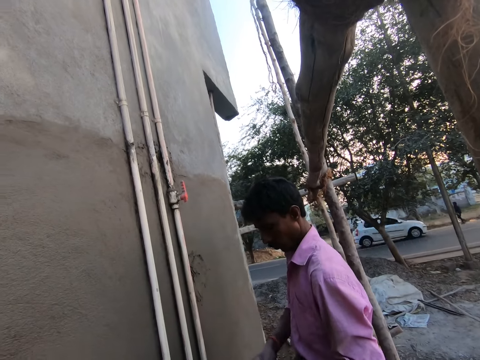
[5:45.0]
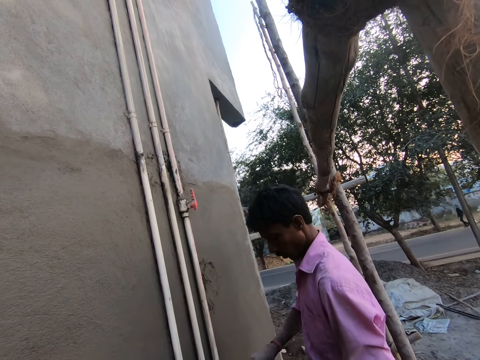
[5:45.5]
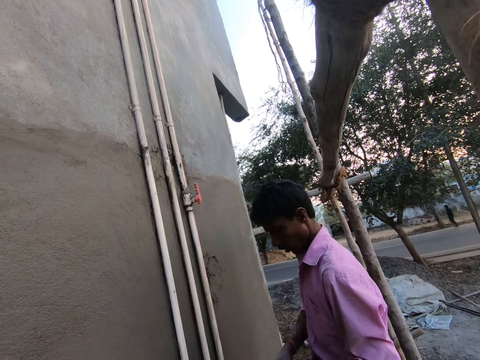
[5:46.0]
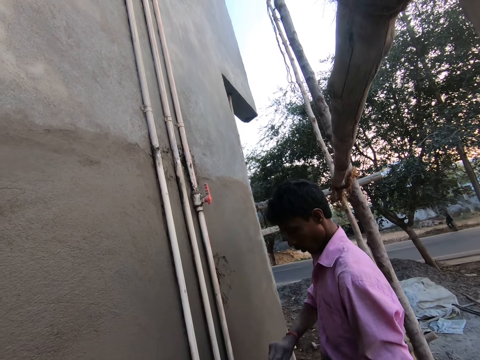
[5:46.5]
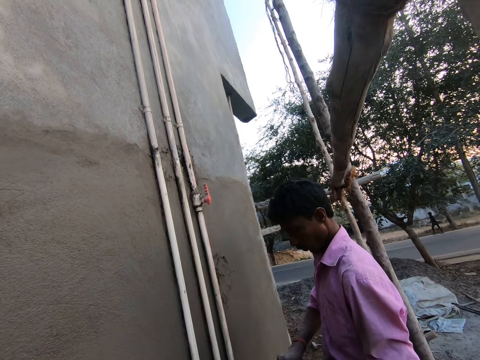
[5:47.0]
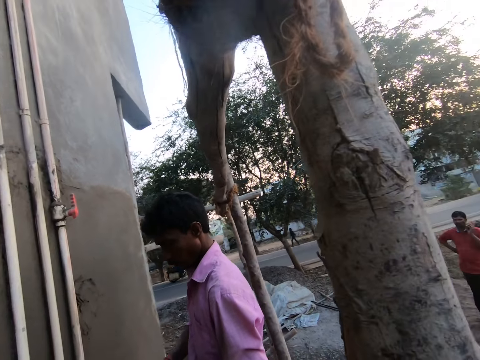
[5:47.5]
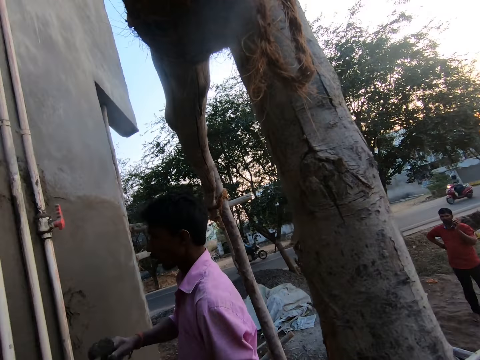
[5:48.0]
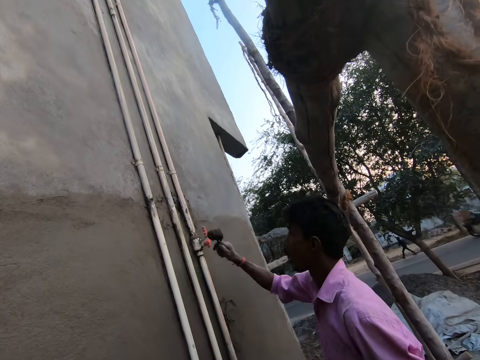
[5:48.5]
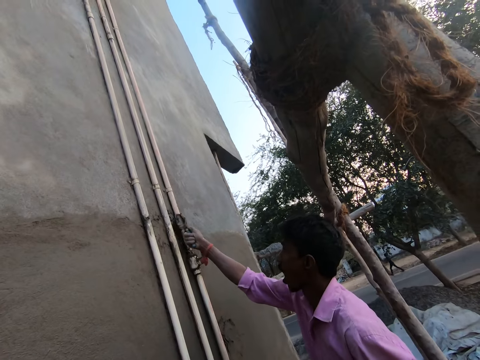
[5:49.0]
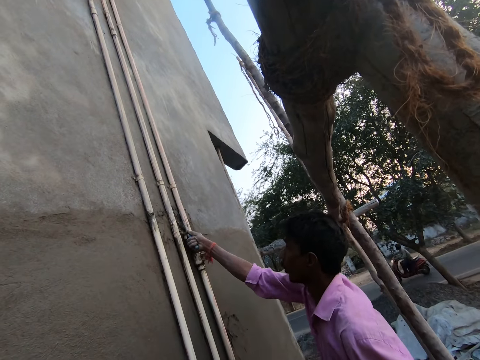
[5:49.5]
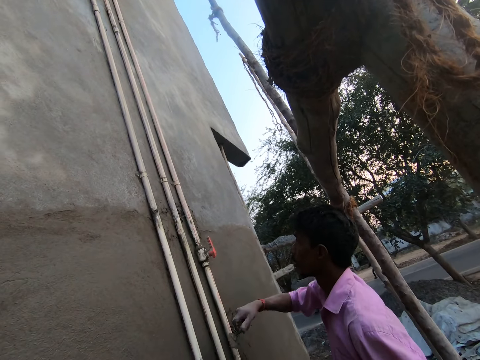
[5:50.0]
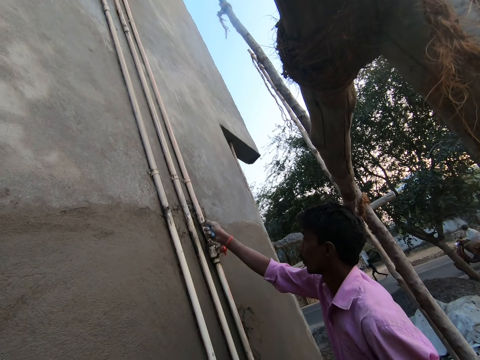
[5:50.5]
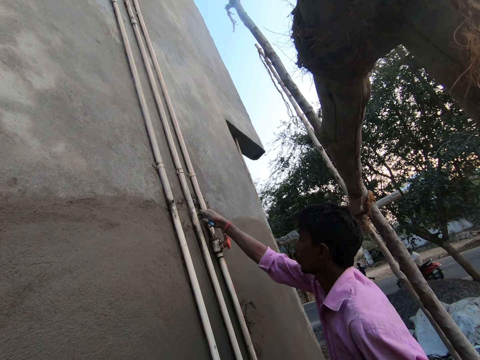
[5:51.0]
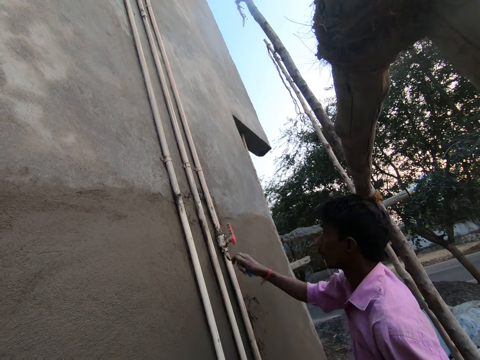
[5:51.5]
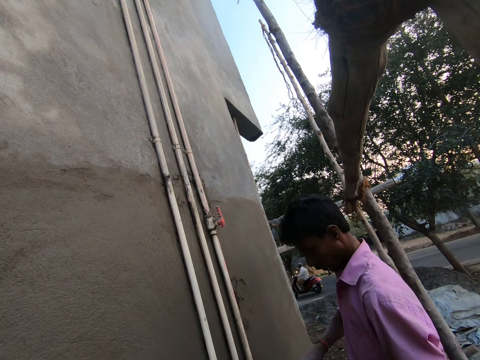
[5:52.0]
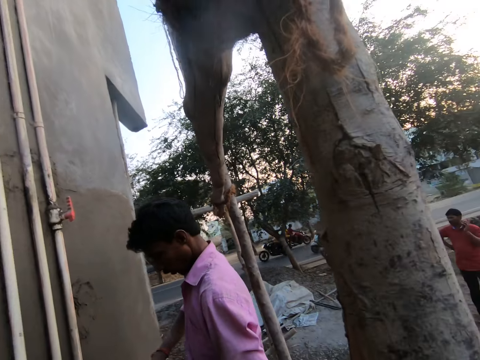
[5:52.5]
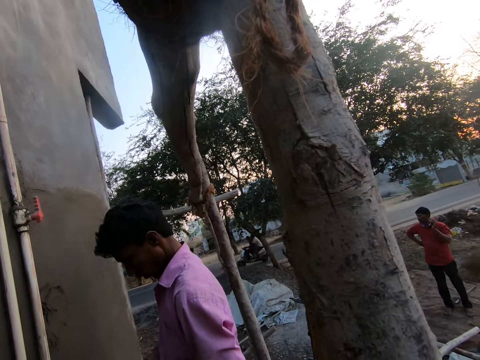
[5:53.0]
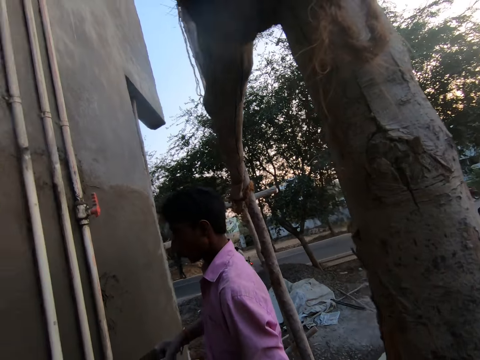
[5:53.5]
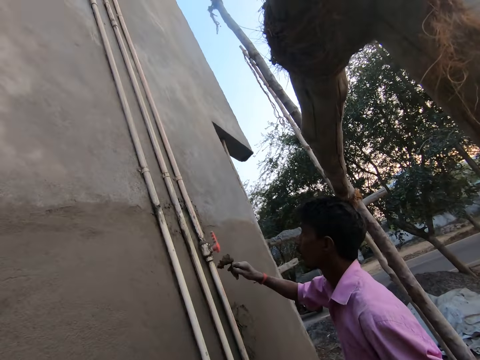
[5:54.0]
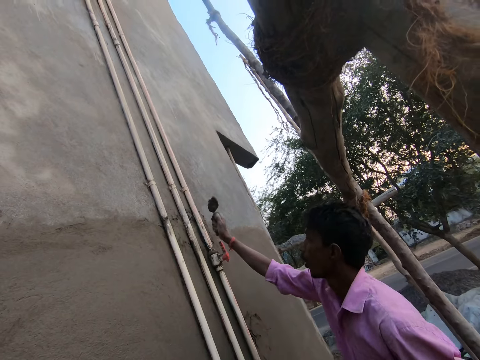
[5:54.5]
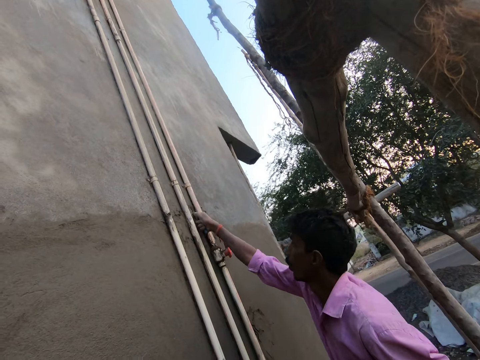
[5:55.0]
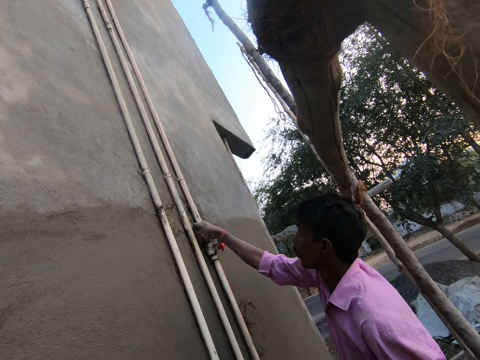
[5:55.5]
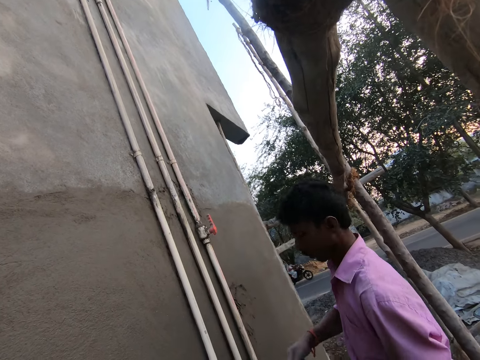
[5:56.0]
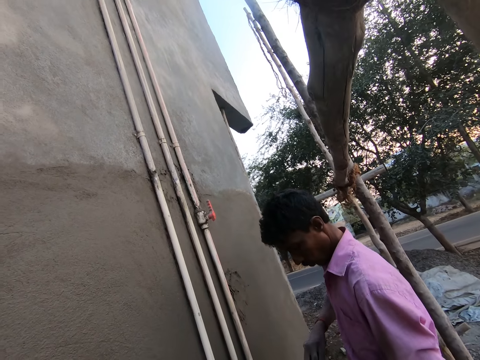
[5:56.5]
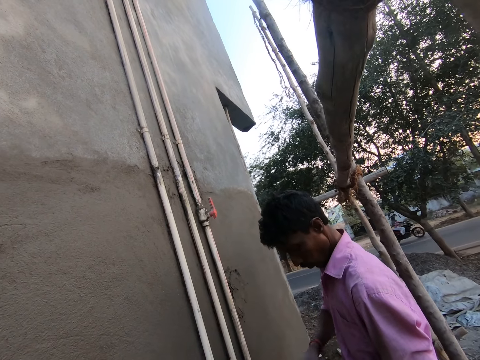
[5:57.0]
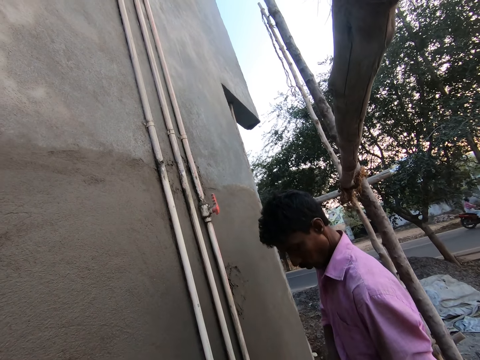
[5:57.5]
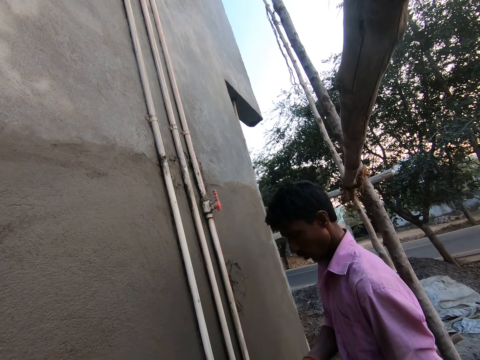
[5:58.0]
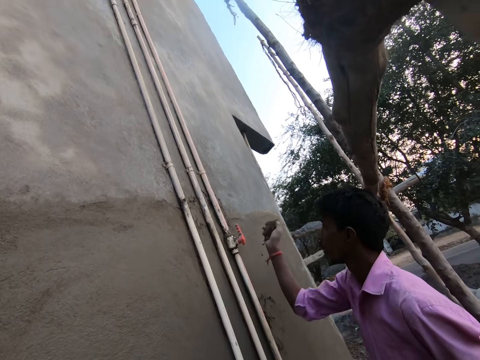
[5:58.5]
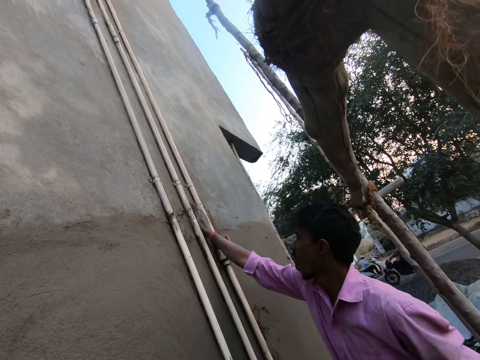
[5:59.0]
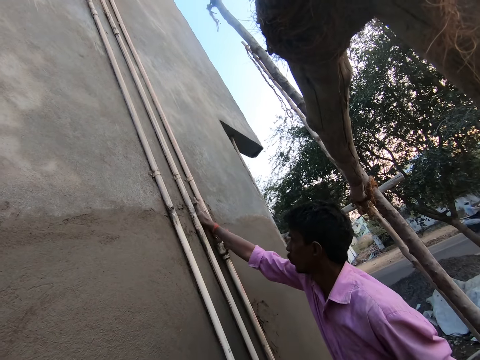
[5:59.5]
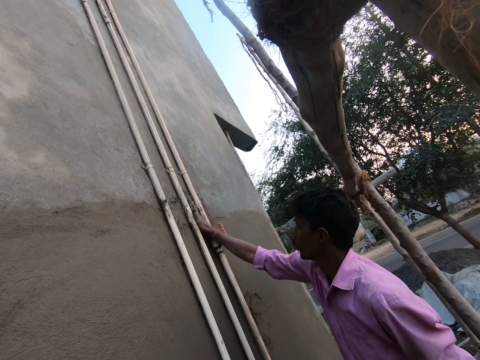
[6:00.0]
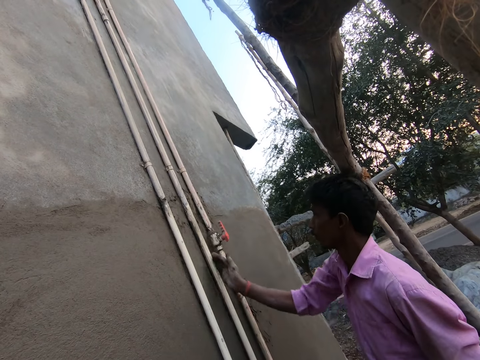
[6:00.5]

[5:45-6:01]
A man fetches concrete with the trowel. He places the concrete on the wall with the trowel. He fetches concrete with the trowel. He places the concrete on the wall with the trowel. He fetches concrete with his hand. He plasters the cement on the wall with his right hand.

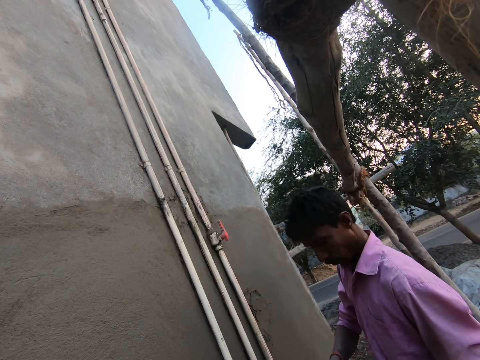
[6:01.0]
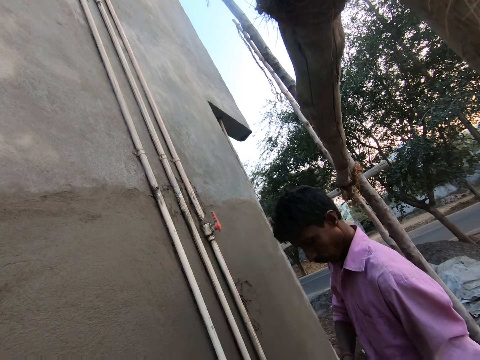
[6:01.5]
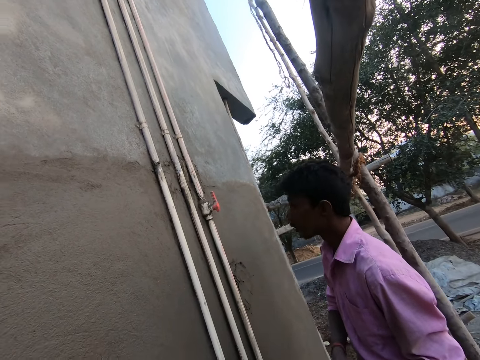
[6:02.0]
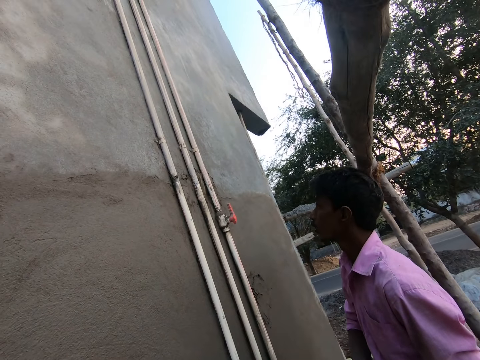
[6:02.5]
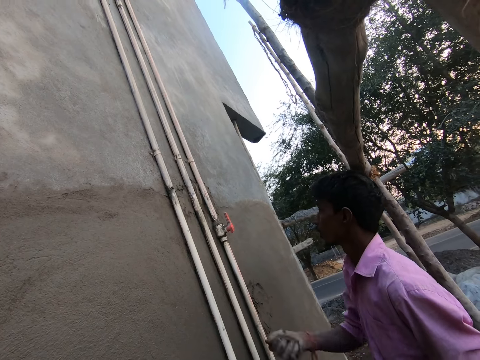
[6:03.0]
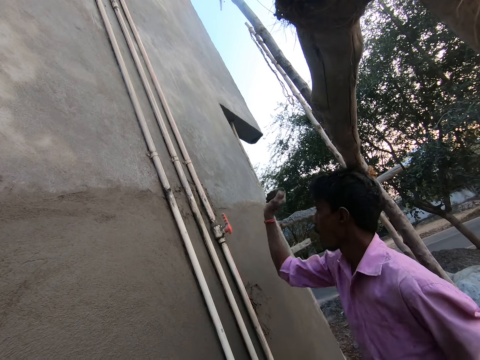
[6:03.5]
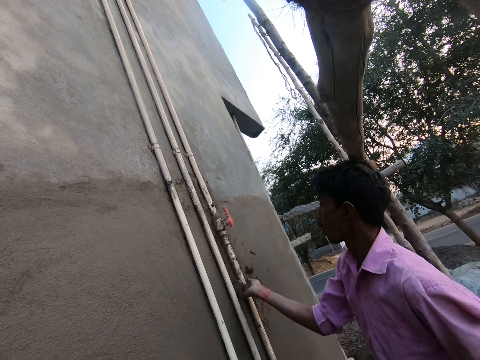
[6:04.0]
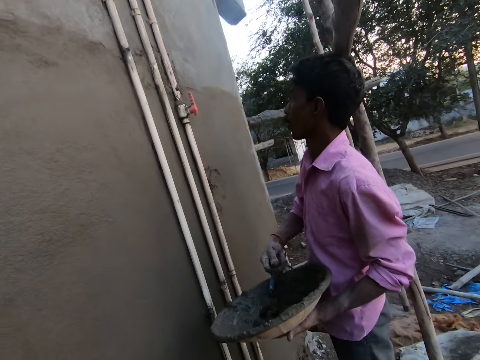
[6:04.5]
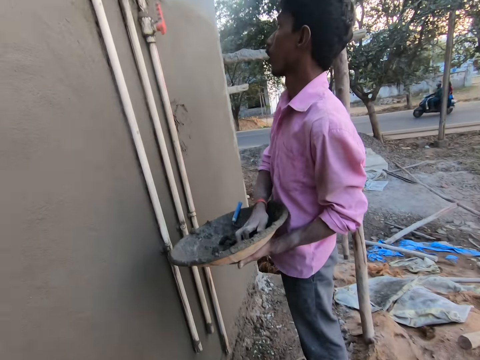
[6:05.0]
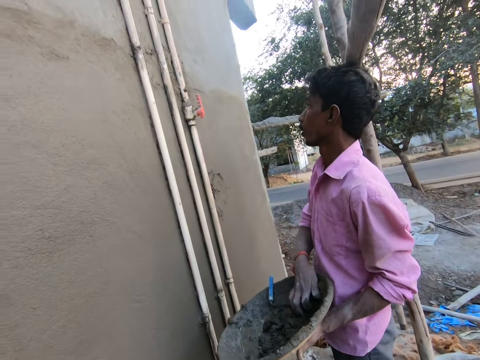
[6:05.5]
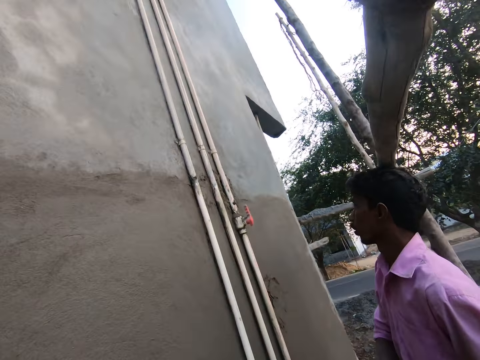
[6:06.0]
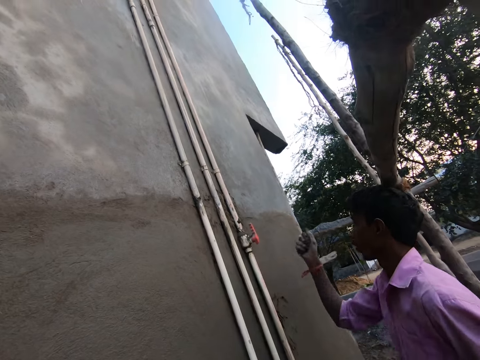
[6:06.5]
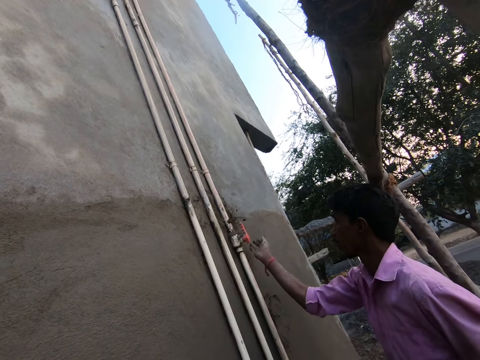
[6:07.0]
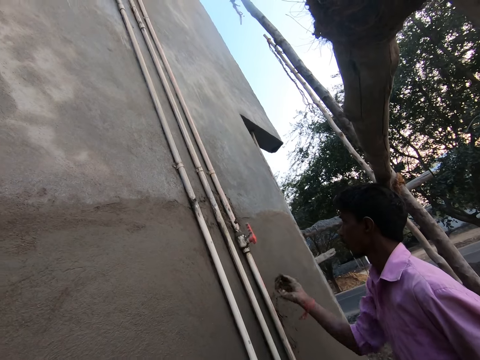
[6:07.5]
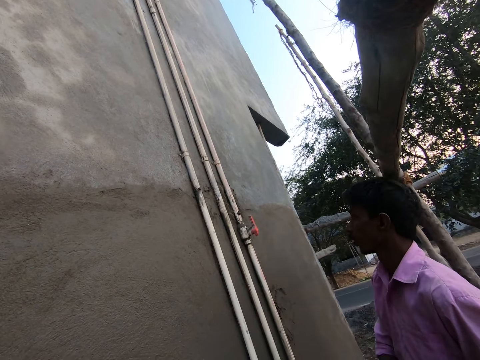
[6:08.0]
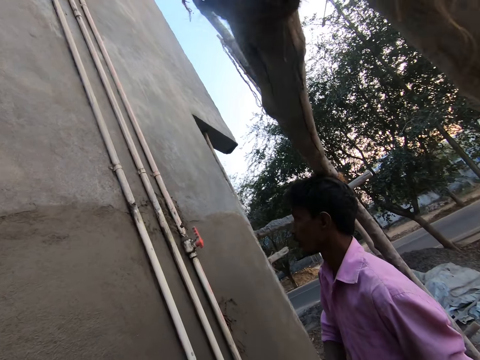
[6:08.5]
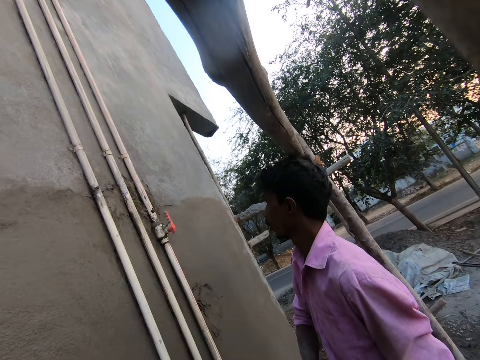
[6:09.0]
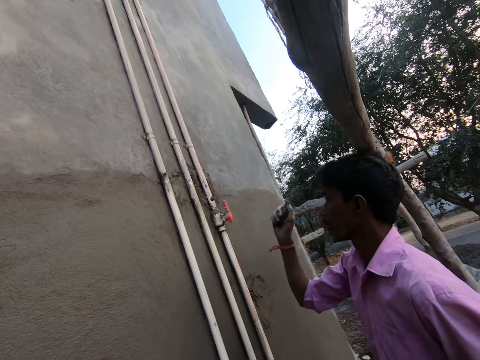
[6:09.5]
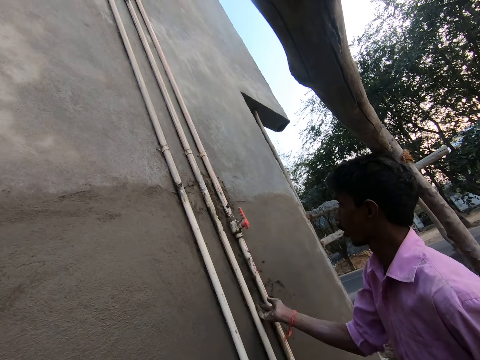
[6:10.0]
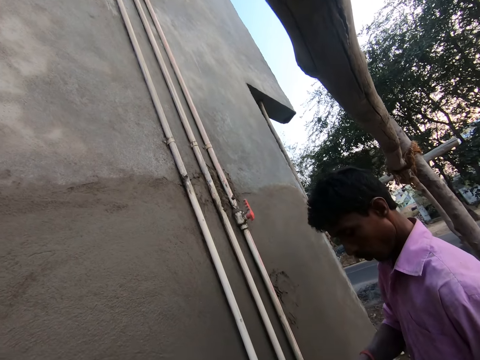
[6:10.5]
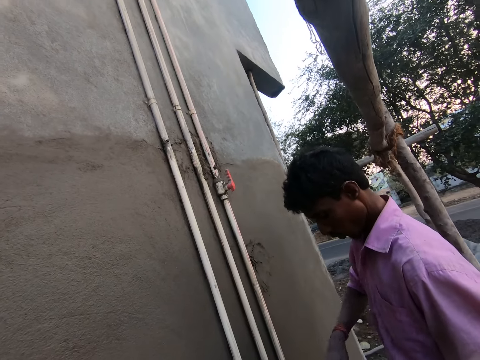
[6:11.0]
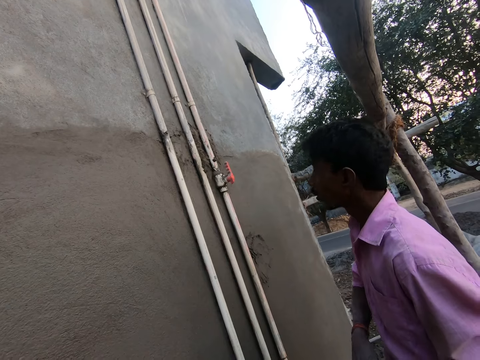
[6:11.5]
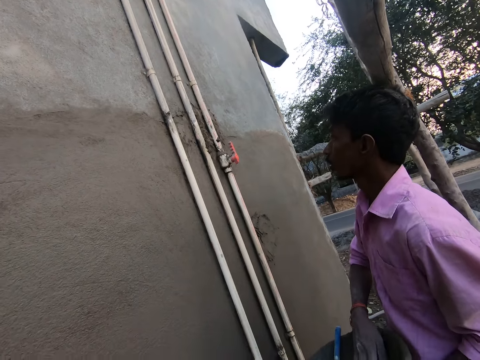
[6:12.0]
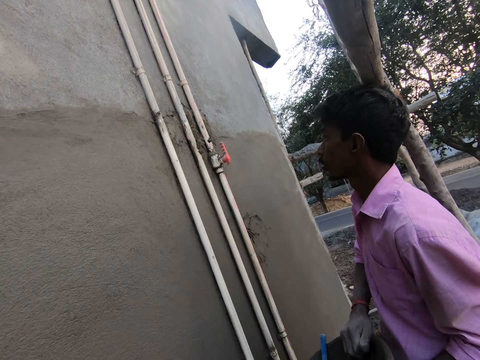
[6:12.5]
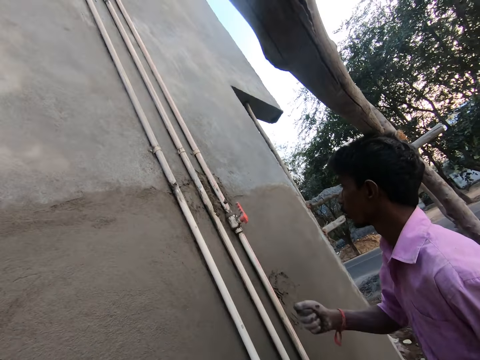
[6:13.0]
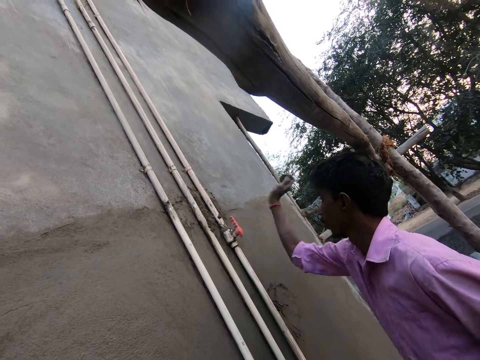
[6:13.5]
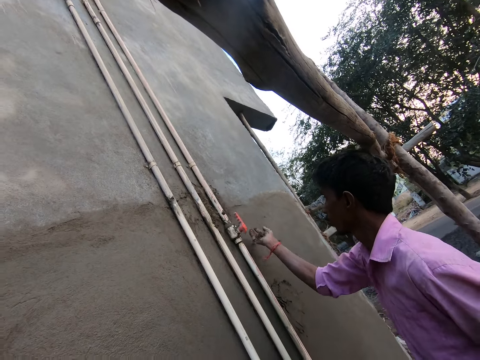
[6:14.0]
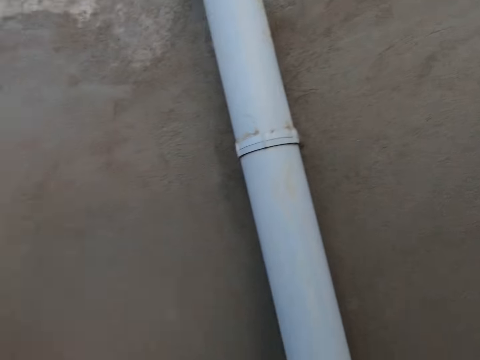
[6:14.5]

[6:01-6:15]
A man fetches concrete with his hand. He plasters the cement on the wall with his right hand. He takes cement from the head pan with his right hand. He plasters the cement on the wall with his right hand. The camera wearer talks to the man. The man places the concrete on the wall with his hand. The camera wearer talks to the man. The man takes cement from the head pan with his right hand, and plasters the cement on the wall with his right hand. The camera wearer turns towards another man.
